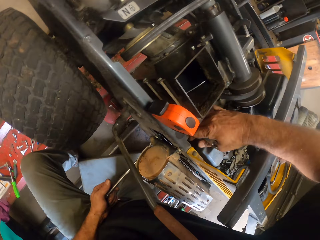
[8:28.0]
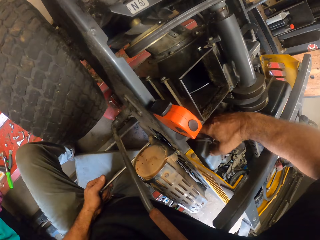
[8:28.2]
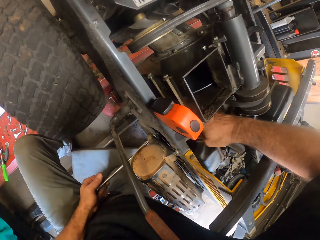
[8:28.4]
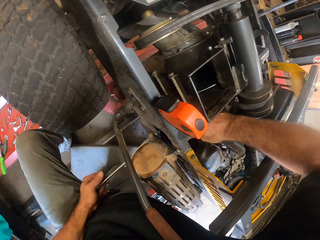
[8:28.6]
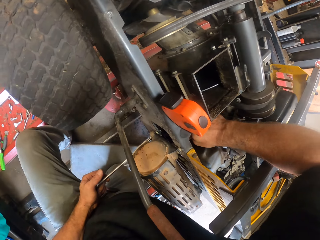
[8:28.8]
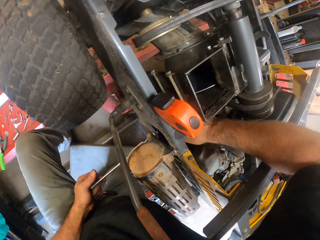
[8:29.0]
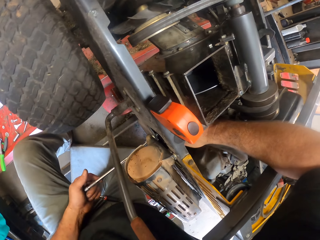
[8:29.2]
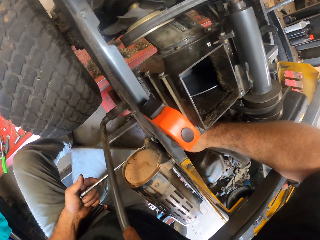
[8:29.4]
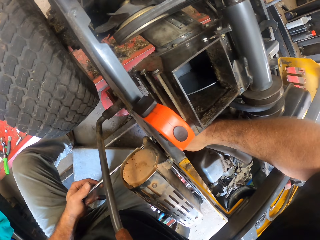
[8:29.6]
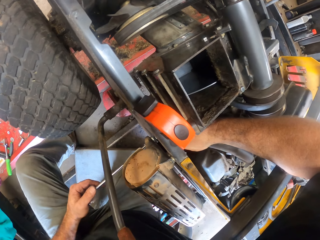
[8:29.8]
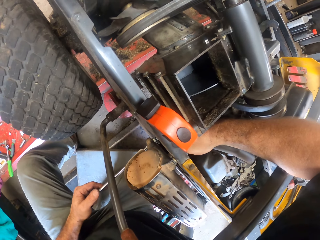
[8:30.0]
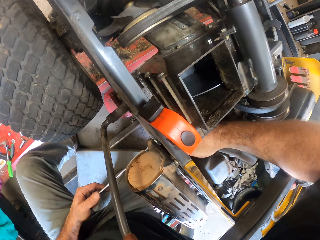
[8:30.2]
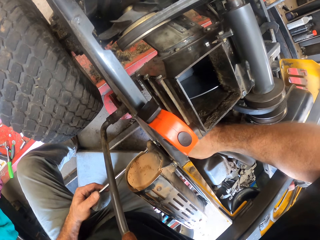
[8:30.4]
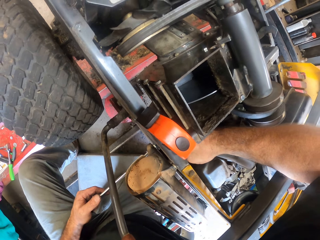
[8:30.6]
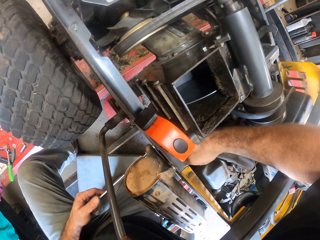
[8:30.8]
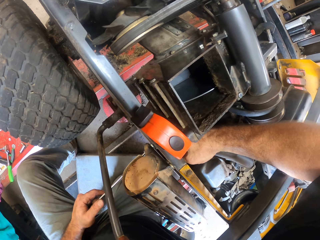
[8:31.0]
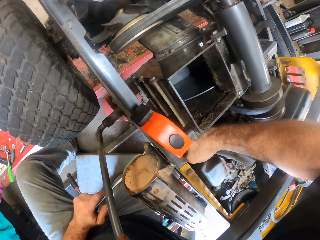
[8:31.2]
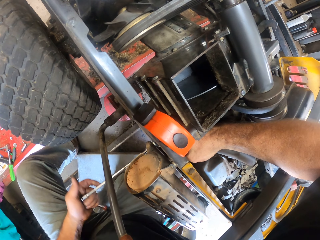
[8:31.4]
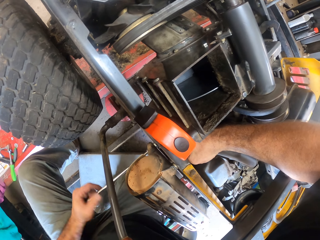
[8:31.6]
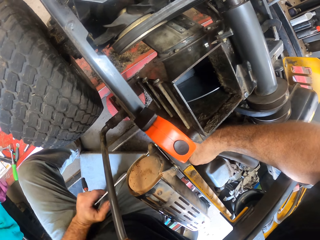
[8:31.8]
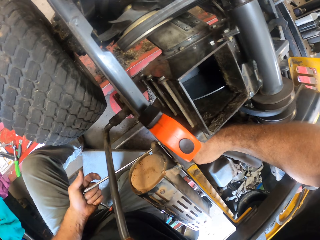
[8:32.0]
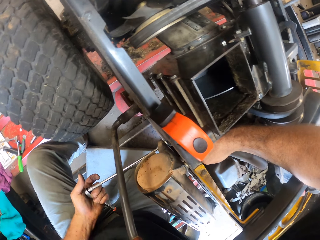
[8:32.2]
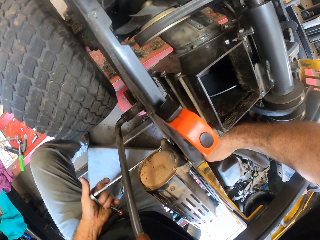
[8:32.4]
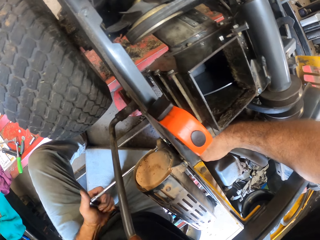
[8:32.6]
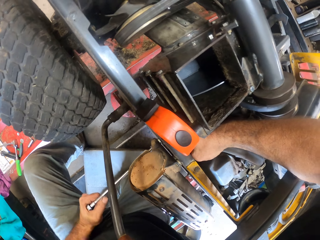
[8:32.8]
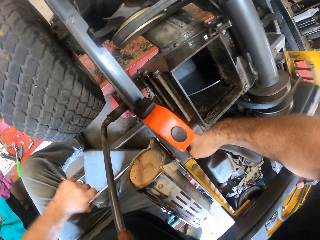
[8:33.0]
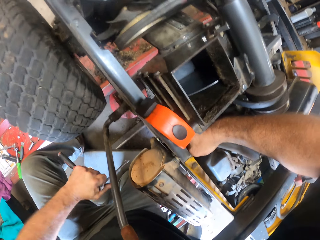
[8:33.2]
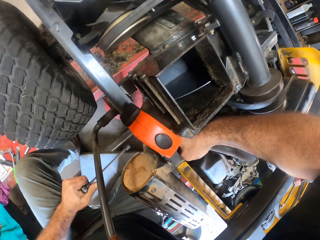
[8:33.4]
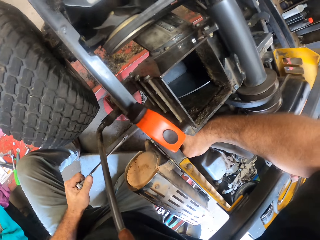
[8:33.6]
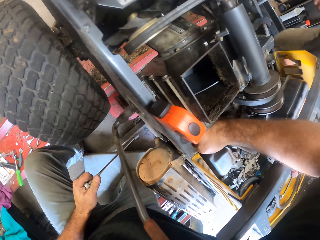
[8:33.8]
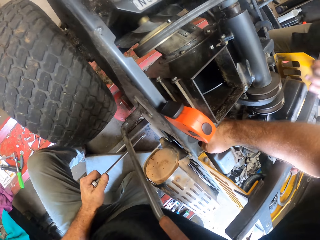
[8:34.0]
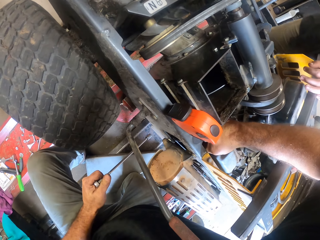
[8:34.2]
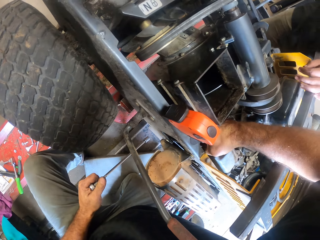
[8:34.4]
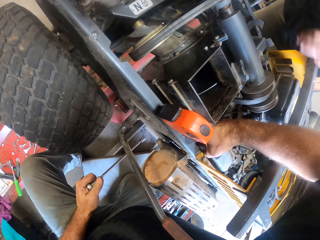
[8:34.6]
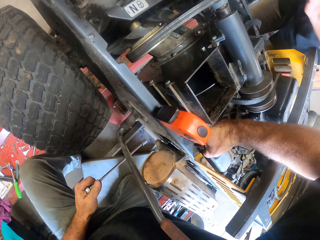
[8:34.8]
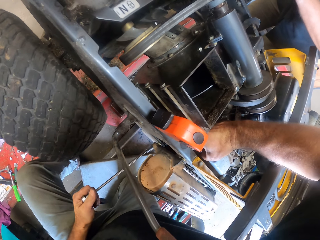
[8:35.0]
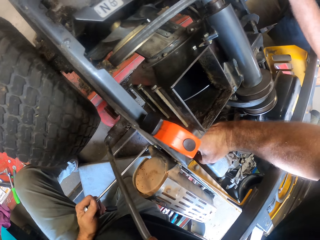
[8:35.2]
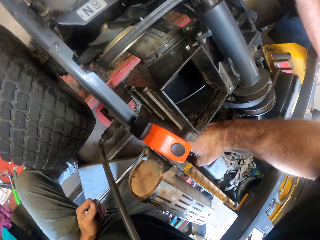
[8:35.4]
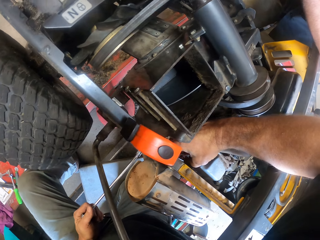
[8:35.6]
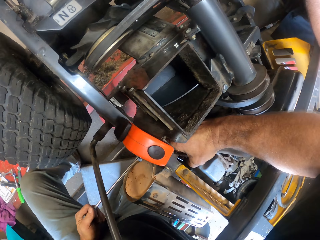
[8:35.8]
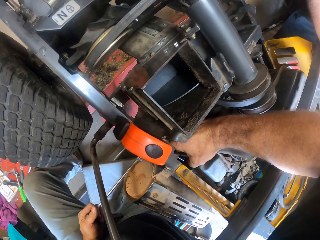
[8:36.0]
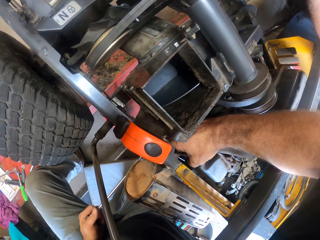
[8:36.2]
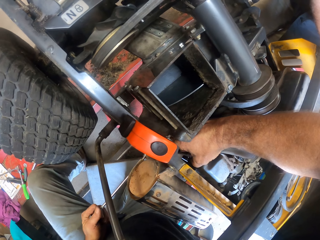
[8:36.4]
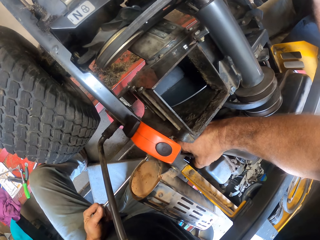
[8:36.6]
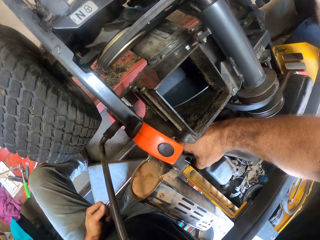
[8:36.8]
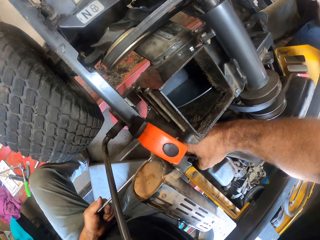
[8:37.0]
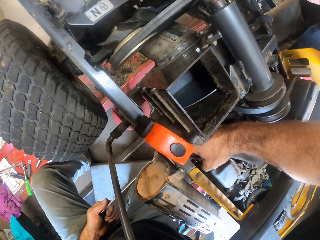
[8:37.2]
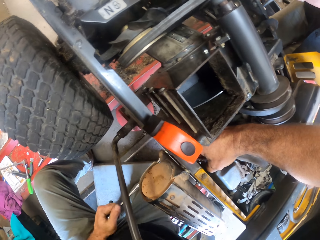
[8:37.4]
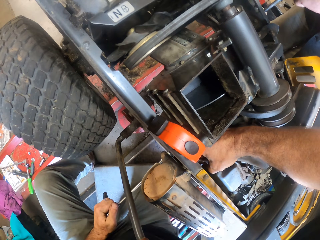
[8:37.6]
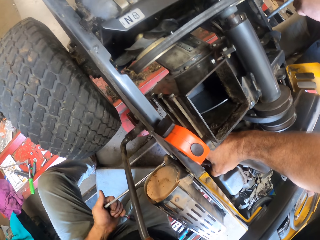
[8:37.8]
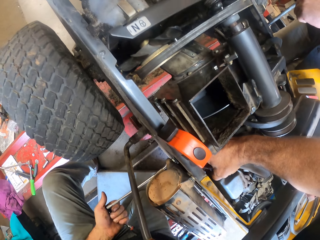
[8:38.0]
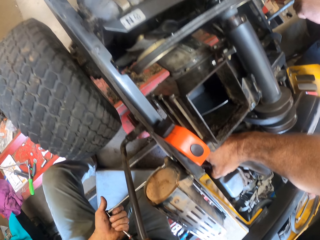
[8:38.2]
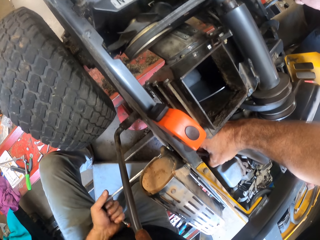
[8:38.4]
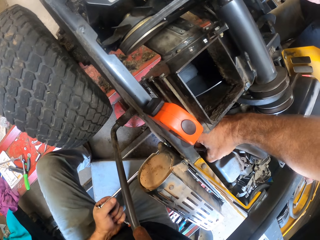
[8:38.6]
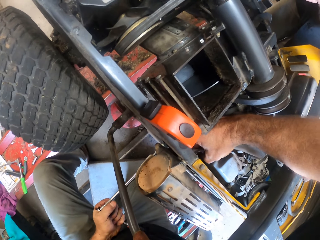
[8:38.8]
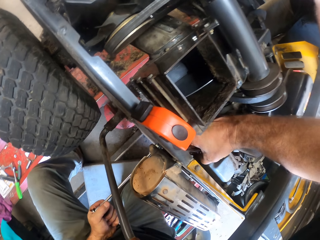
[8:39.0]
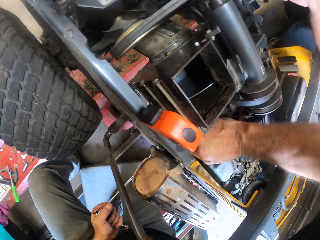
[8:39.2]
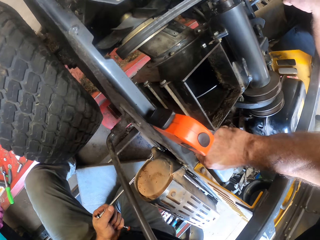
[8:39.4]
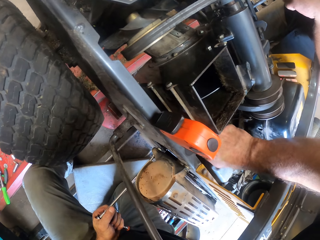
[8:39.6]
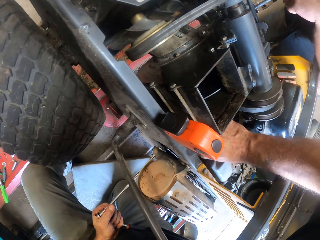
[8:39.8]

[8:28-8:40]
The camera wearer fixes the lawn mower. They tighten the nut on the lawn mower with the spanner.

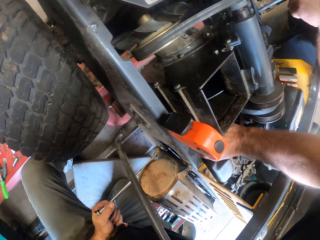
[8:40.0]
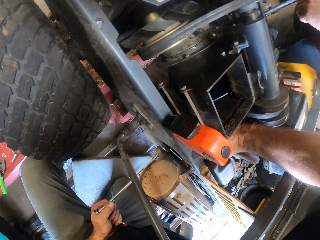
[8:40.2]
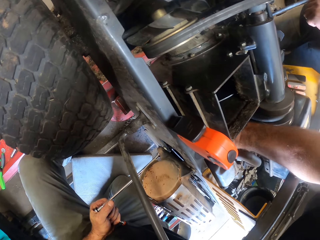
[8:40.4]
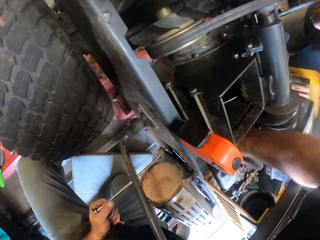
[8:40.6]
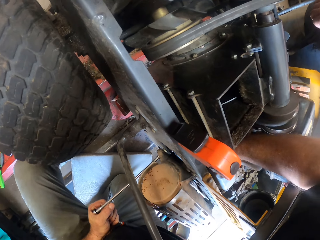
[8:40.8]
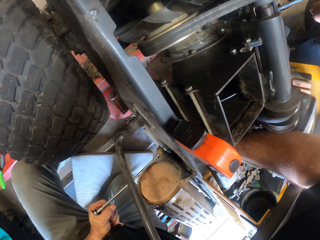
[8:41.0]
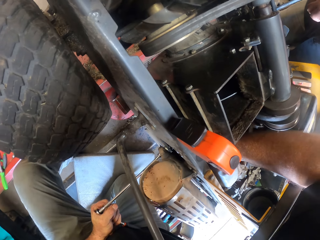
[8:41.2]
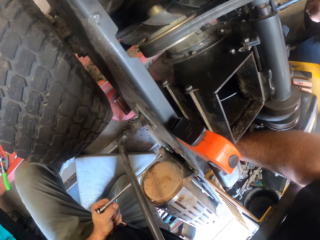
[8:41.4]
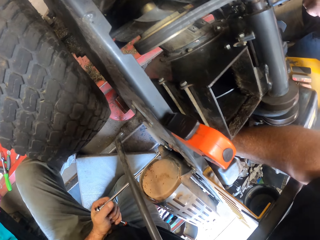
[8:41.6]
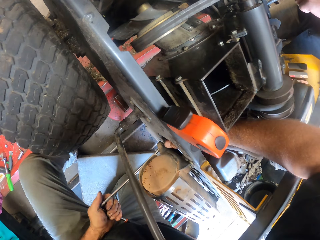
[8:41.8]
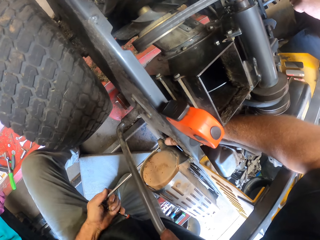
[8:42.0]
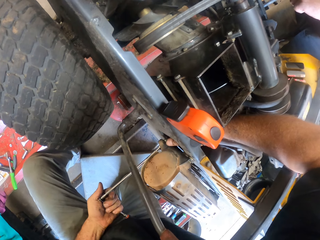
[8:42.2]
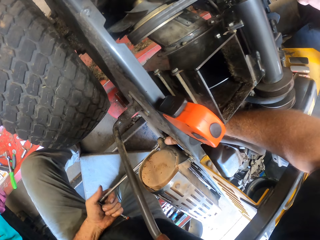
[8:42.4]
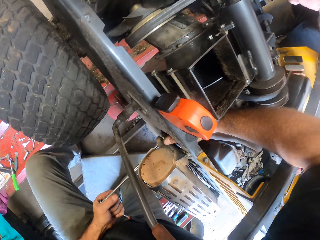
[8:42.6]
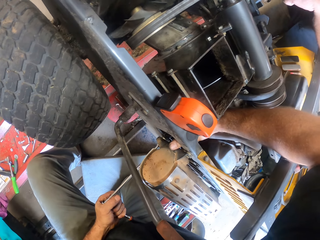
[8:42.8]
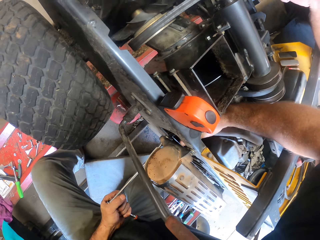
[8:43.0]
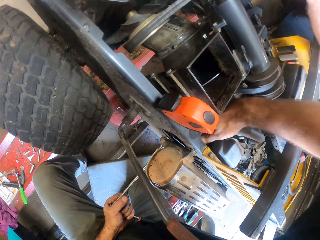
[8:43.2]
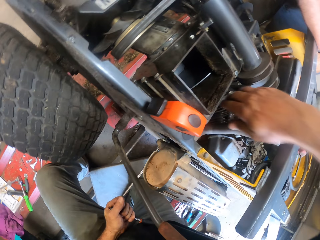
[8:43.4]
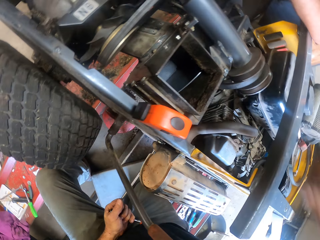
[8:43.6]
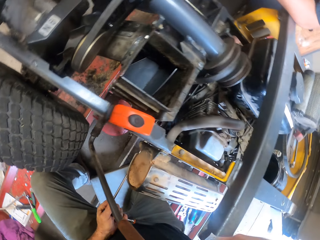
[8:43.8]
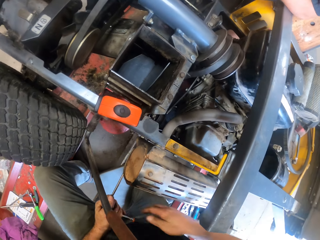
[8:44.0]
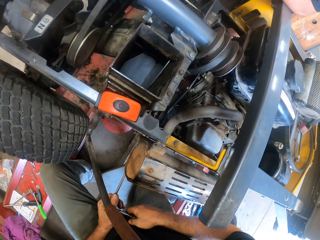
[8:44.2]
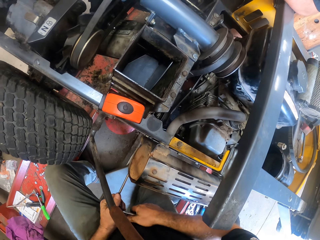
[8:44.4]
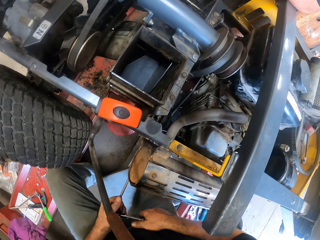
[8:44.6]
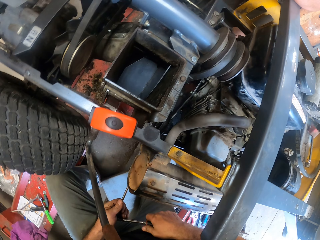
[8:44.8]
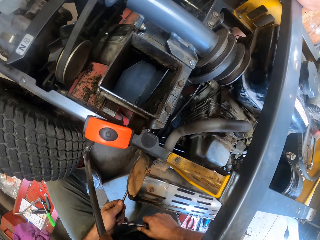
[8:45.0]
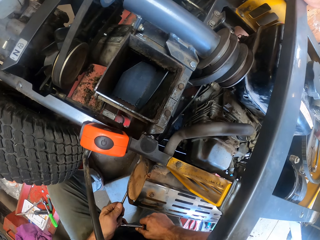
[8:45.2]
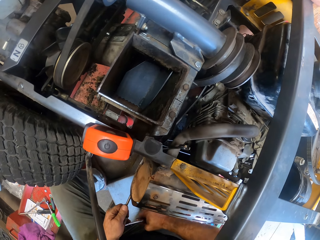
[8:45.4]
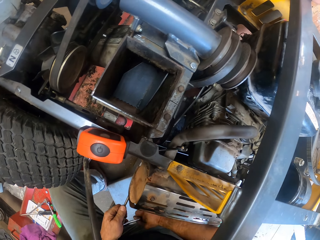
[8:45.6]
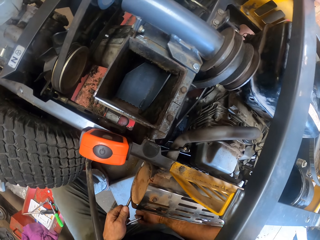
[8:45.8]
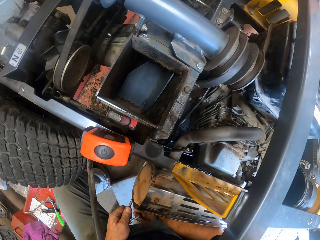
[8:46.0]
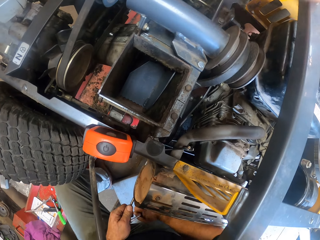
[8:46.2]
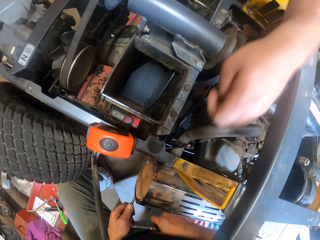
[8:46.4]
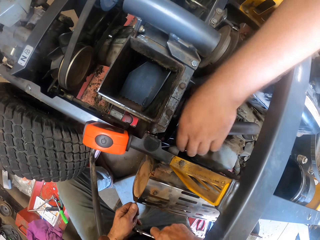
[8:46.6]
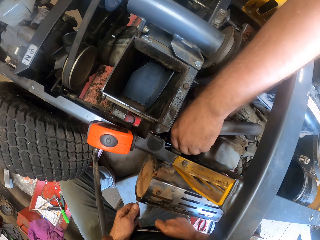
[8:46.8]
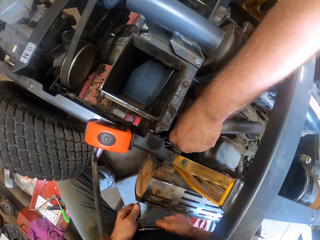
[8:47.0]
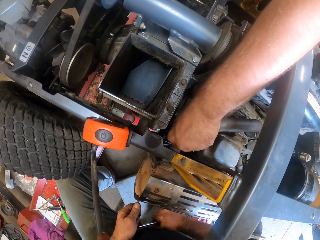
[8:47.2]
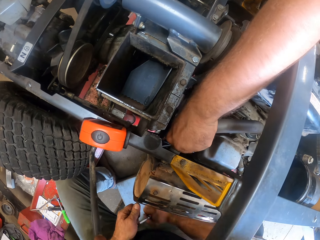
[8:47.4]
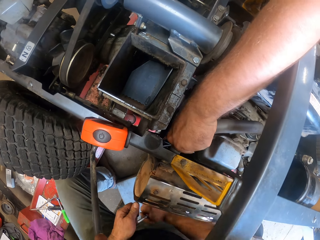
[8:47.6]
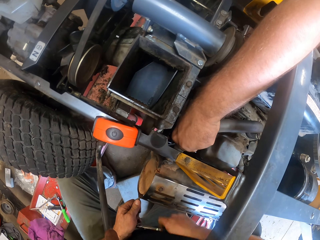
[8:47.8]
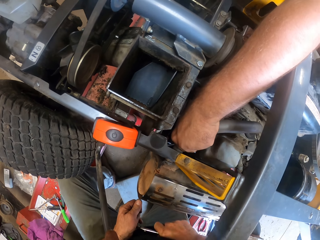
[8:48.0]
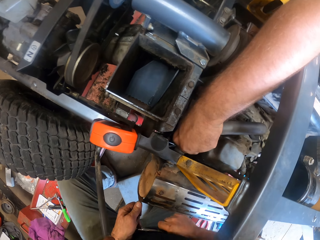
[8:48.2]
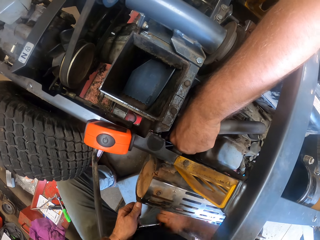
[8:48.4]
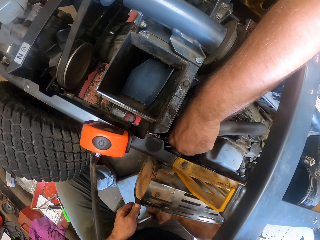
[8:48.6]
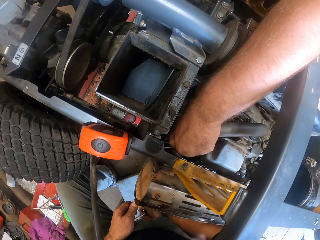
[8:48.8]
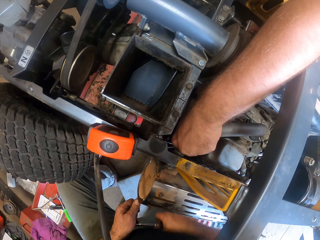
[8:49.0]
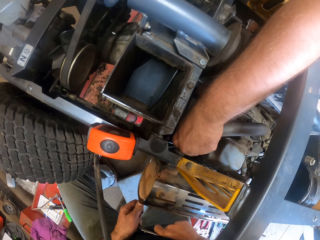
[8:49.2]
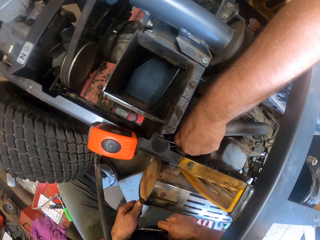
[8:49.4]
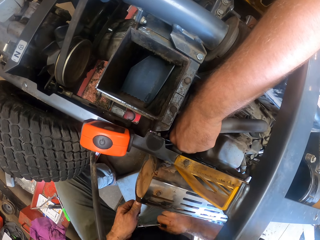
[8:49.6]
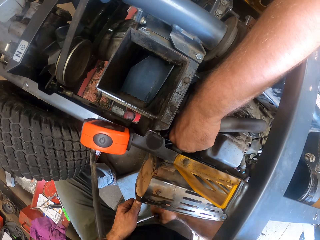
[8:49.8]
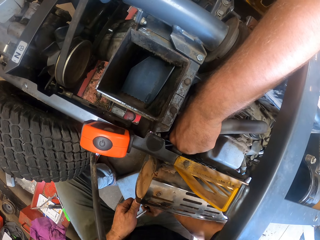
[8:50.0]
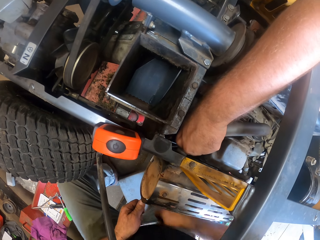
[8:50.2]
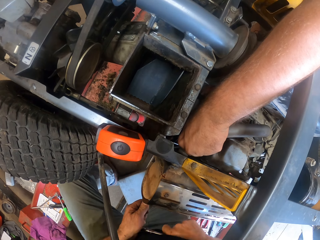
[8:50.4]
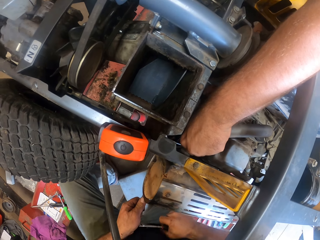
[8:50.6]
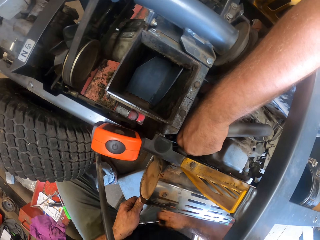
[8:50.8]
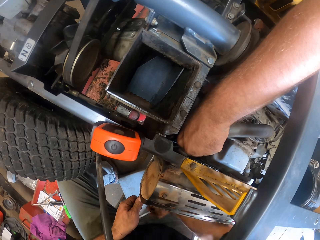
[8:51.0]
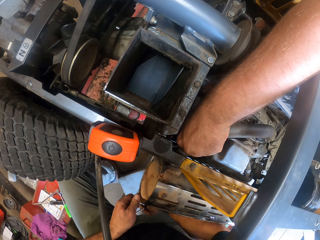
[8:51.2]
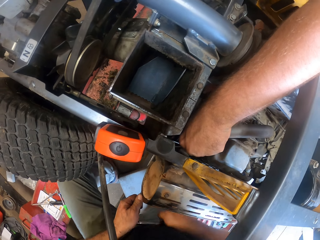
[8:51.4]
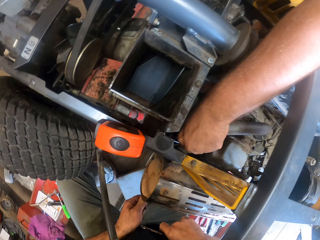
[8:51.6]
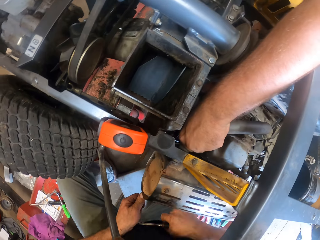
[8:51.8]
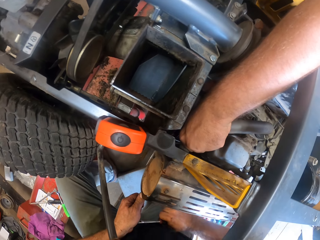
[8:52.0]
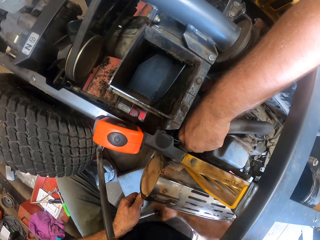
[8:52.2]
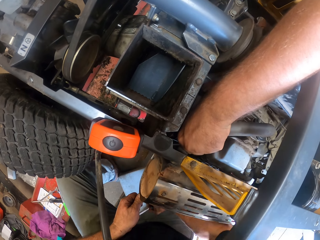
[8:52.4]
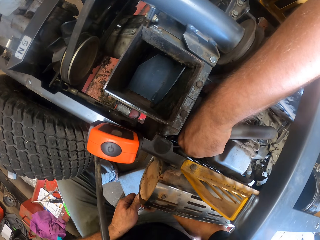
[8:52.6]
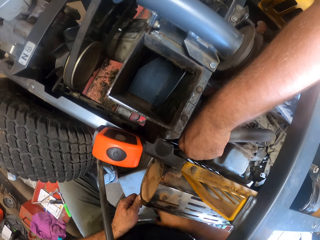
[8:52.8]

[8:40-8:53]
A person touches the lawn mower.
